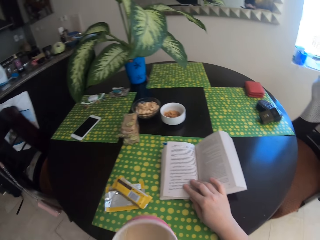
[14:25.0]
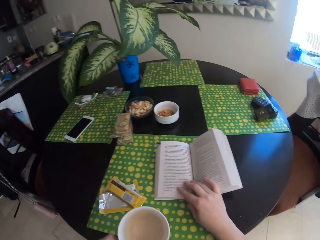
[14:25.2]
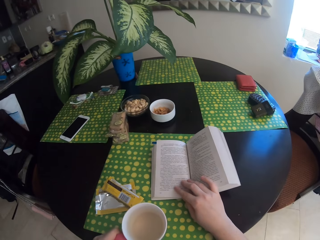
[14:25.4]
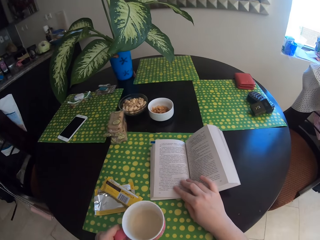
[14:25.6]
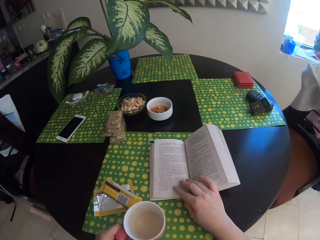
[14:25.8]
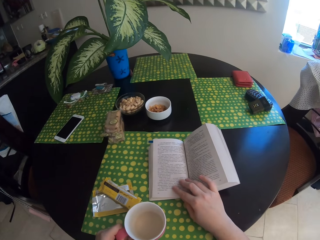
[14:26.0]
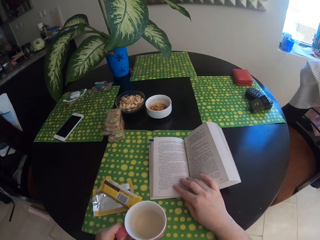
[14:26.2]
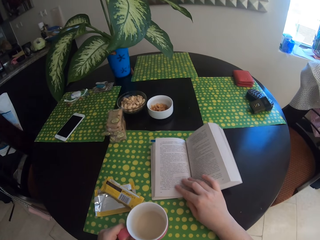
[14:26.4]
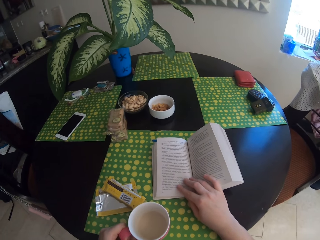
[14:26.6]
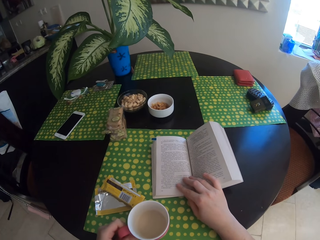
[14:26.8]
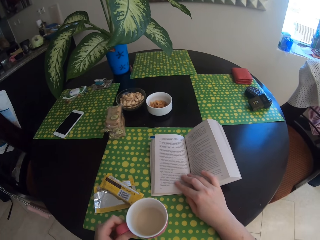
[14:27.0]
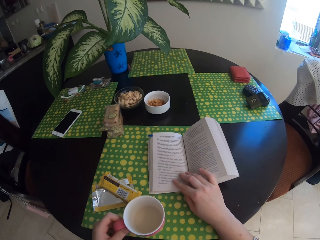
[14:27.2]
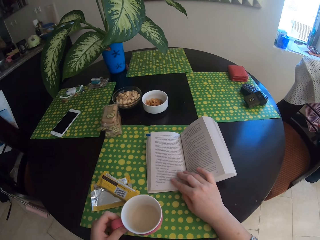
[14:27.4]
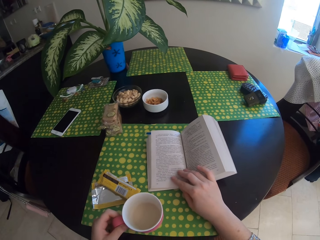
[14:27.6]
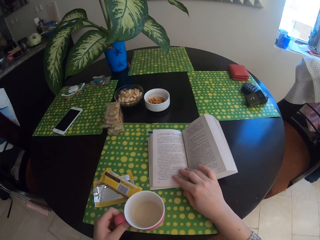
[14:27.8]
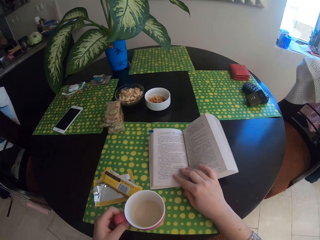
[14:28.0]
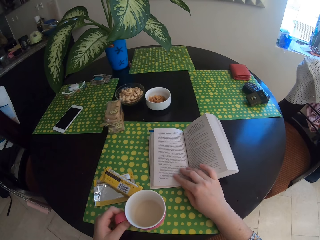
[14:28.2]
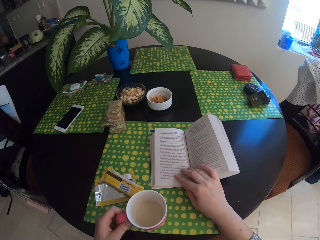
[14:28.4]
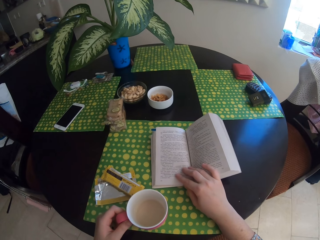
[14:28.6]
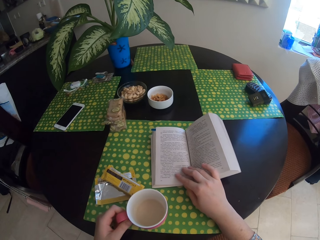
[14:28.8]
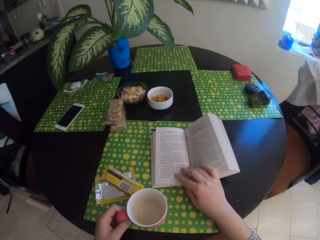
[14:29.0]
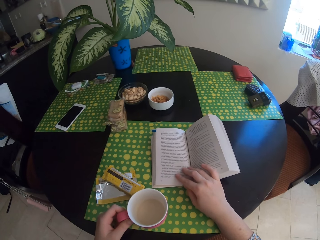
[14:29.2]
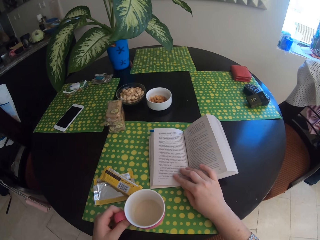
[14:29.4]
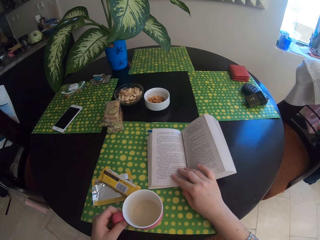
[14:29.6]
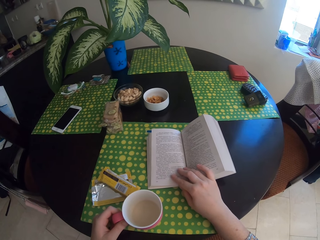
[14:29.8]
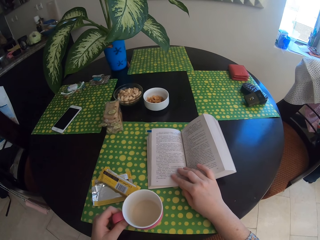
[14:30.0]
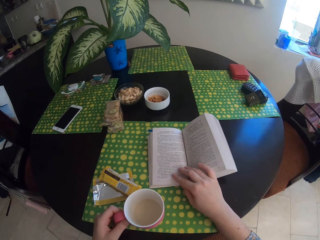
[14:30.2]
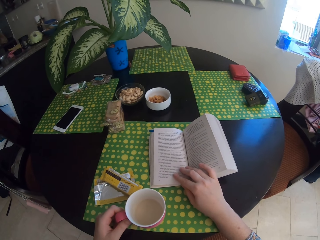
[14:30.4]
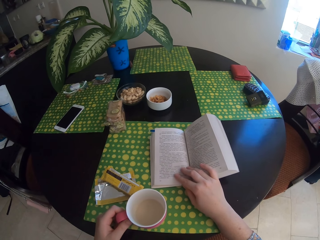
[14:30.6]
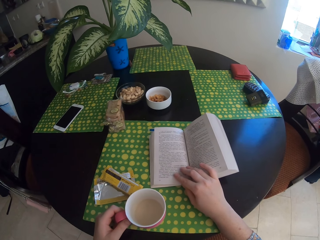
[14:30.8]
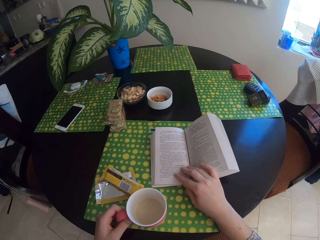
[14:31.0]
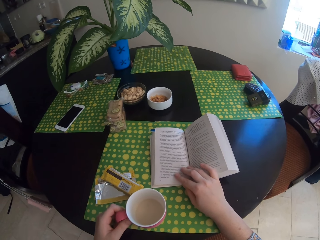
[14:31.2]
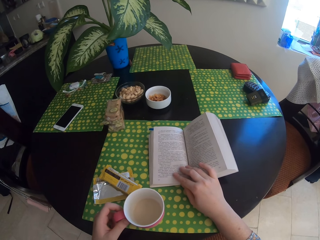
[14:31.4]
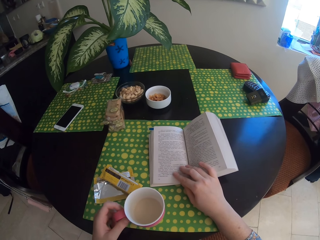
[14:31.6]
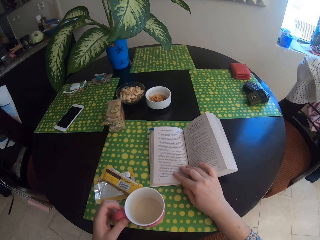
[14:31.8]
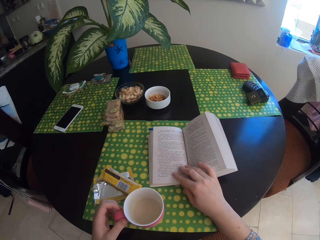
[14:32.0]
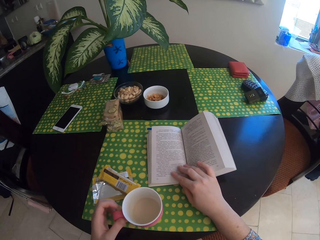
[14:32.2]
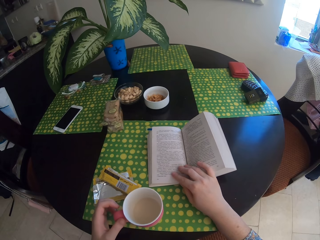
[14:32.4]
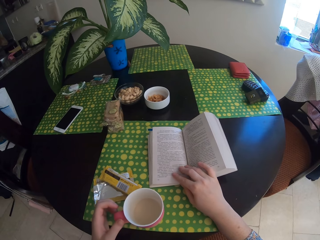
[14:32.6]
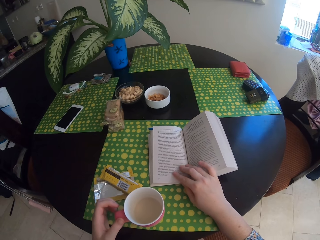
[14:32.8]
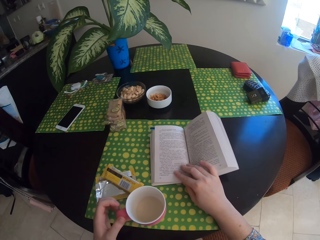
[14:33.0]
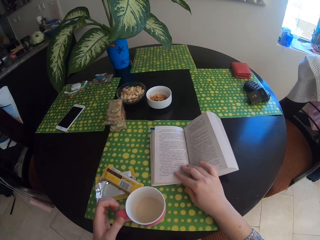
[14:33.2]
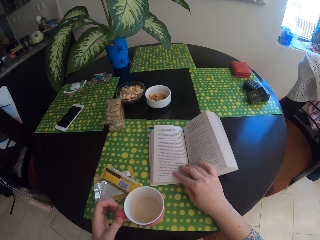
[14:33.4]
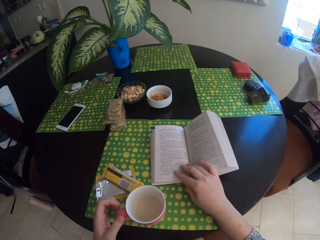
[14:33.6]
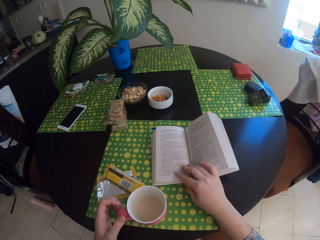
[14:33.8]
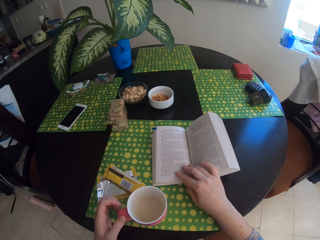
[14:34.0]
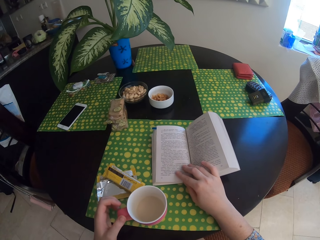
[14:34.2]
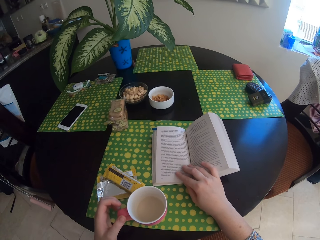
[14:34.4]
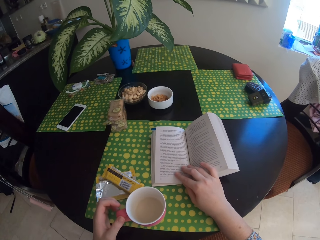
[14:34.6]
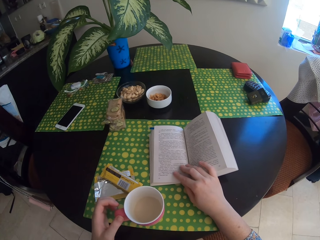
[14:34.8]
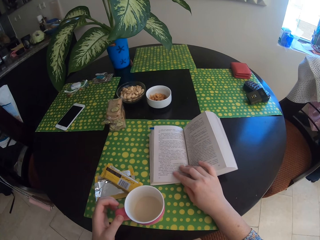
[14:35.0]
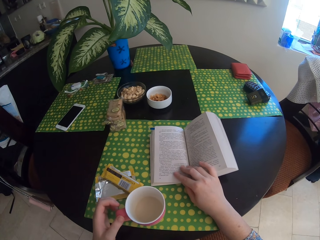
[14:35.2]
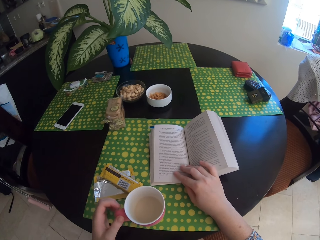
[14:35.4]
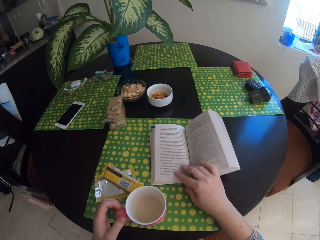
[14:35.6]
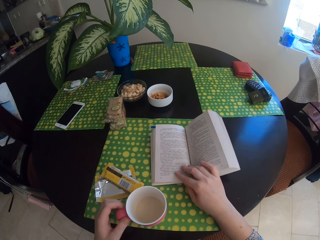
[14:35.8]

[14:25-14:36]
The camera wearer drops the mug on the table. They hold the mug. They lean their hand on the desk.

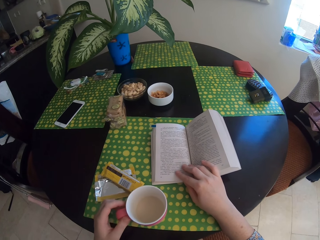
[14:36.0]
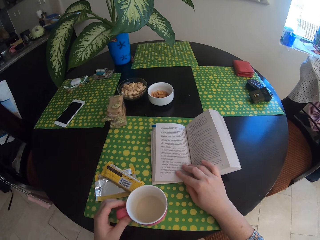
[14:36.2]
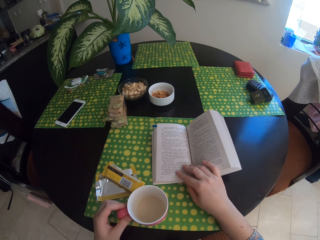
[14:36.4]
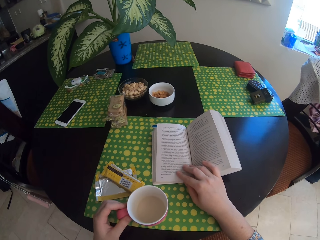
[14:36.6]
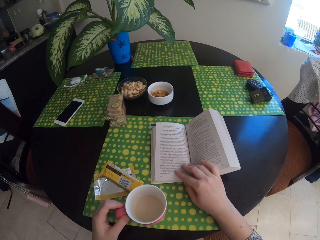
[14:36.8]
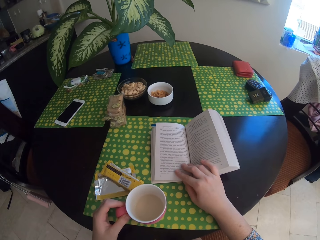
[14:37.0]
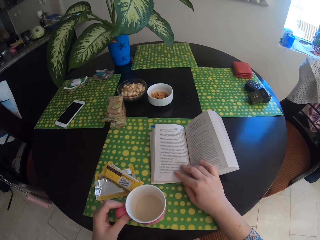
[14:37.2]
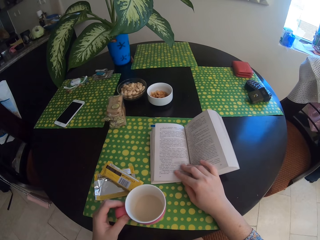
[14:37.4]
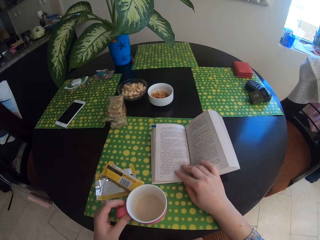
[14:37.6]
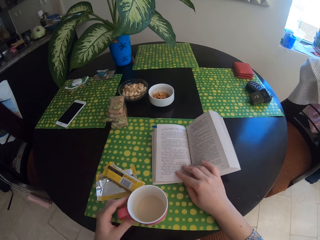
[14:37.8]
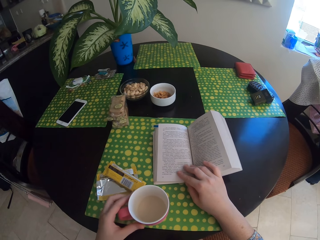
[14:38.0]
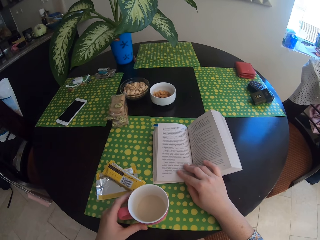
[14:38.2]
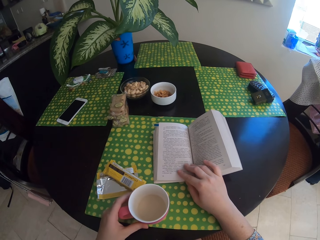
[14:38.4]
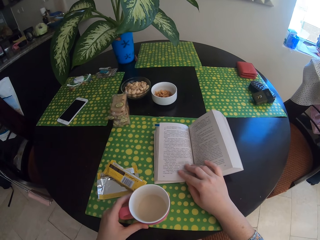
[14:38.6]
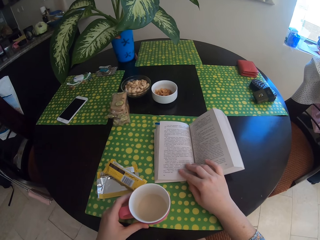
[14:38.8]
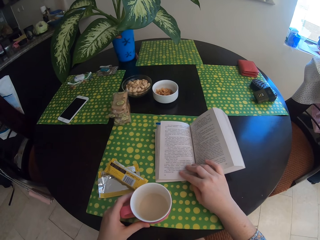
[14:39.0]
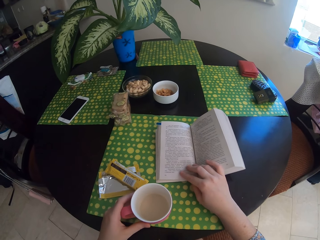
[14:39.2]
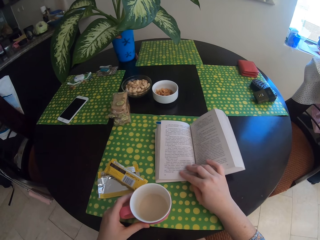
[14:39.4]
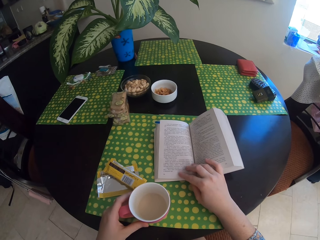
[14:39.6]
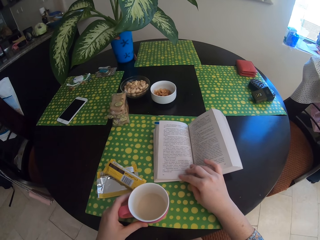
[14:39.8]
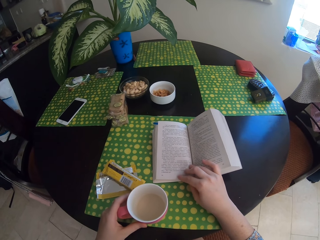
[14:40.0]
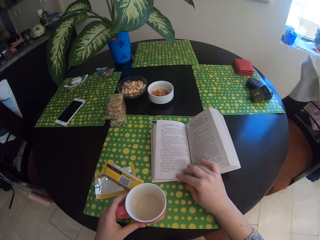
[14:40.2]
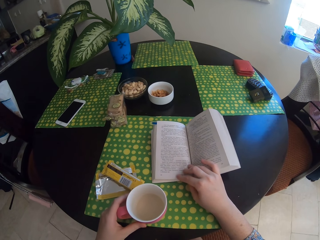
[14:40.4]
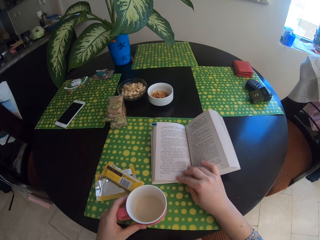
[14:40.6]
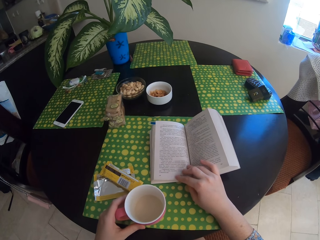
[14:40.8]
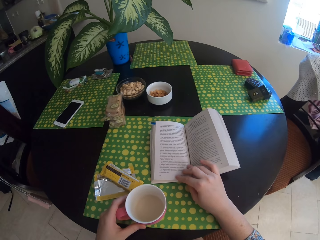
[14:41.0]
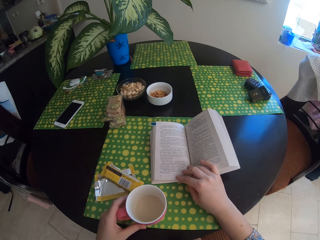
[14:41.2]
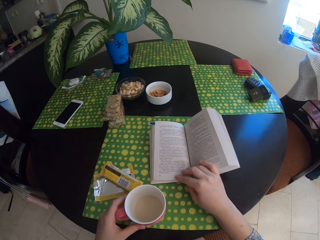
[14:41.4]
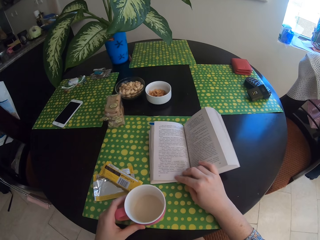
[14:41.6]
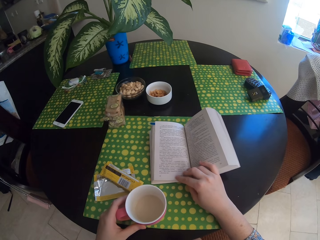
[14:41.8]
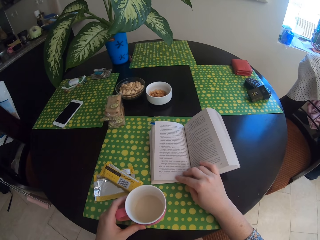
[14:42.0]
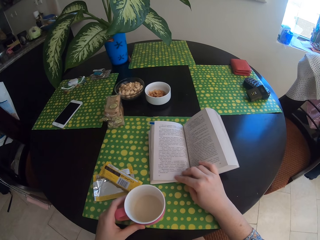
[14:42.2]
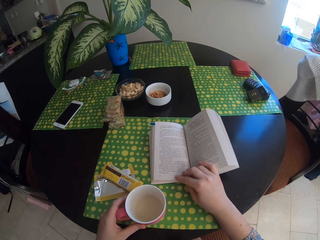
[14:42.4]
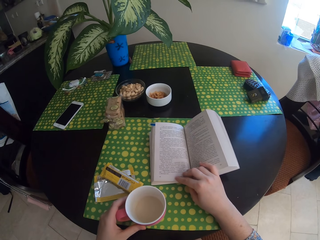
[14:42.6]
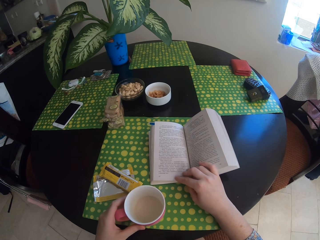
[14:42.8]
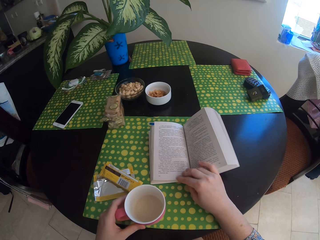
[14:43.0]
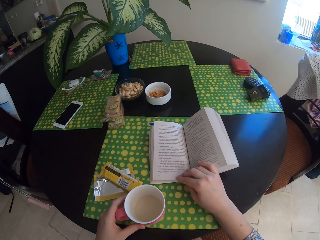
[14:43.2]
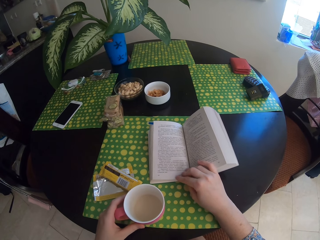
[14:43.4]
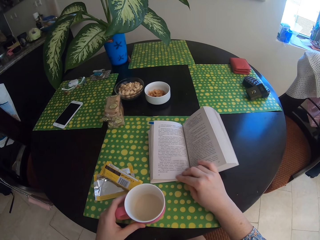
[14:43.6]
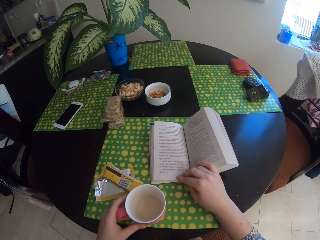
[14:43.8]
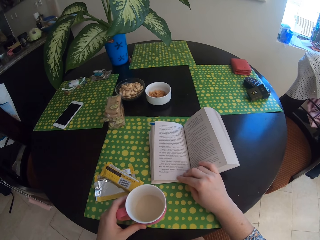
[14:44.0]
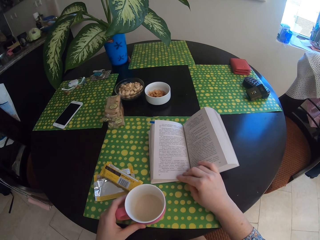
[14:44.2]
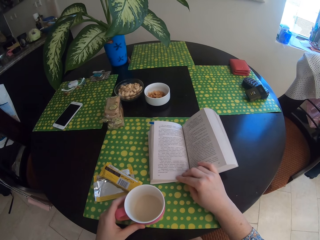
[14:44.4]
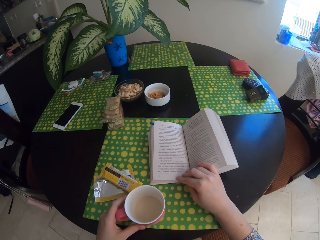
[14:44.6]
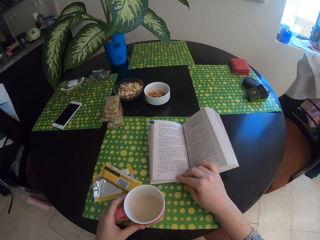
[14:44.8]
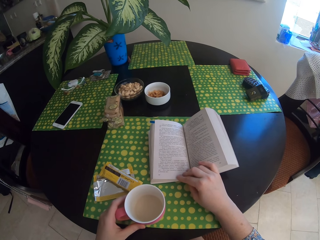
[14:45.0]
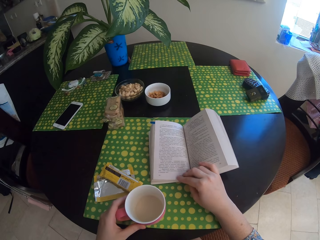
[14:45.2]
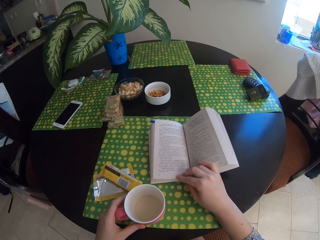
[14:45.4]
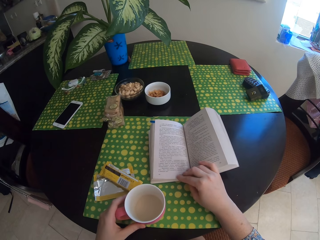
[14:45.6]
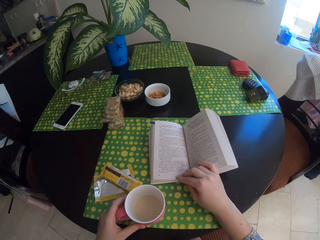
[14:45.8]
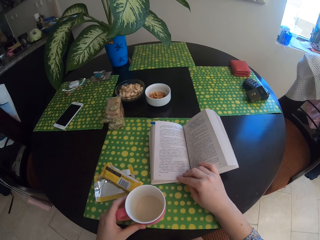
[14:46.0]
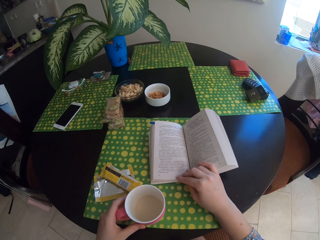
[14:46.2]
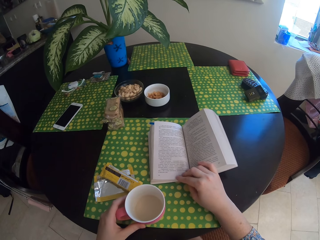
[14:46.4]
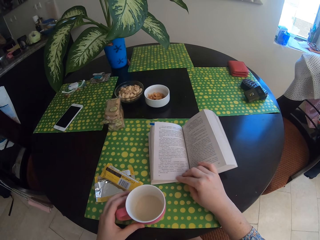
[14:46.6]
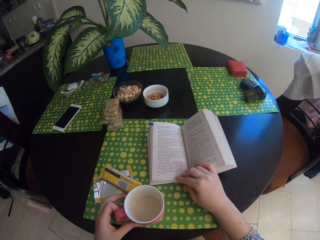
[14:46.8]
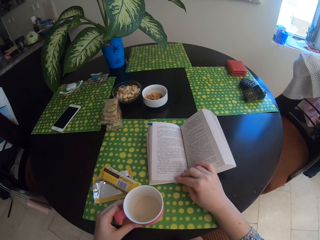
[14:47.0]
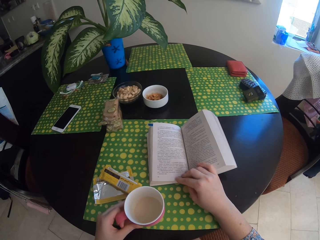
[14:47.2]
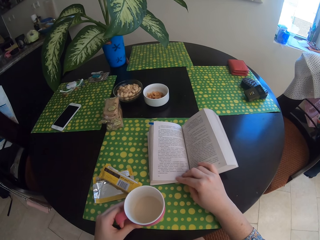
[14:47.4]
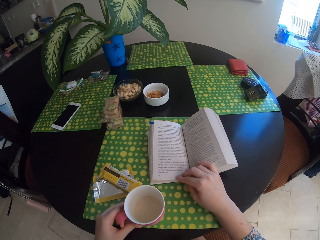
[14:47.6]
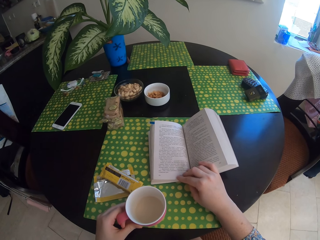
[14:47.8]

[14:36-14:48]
The camera wearer touches the mug. They read the book.
